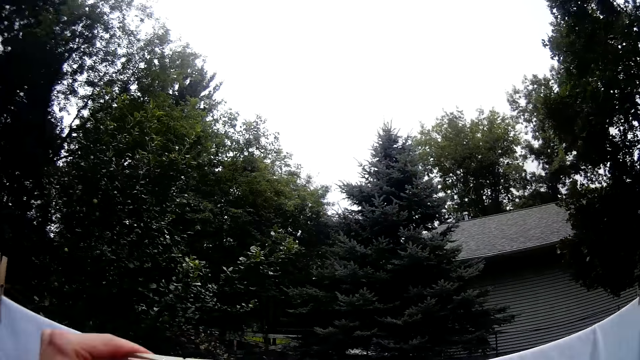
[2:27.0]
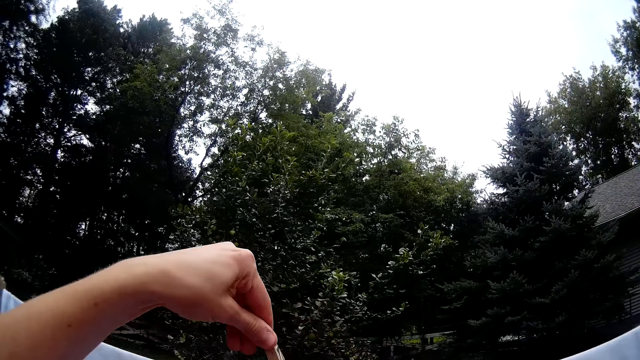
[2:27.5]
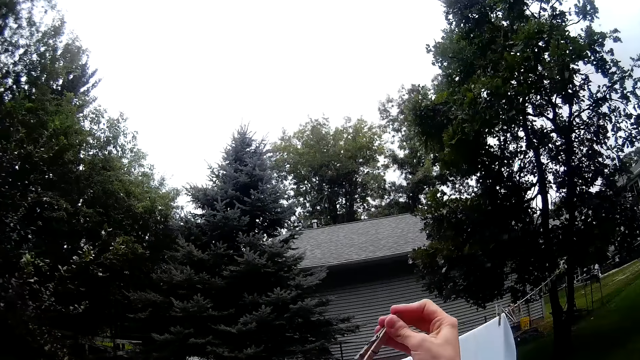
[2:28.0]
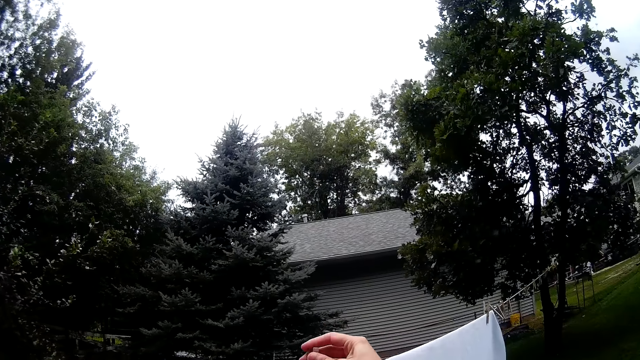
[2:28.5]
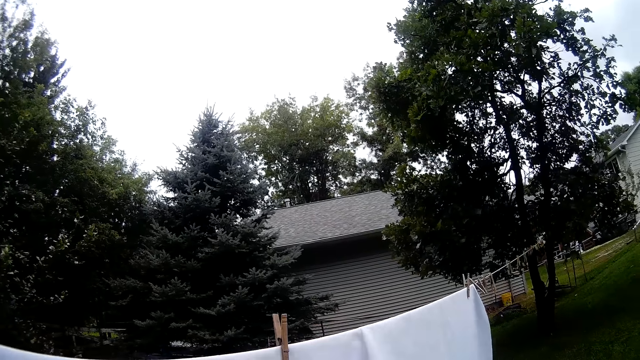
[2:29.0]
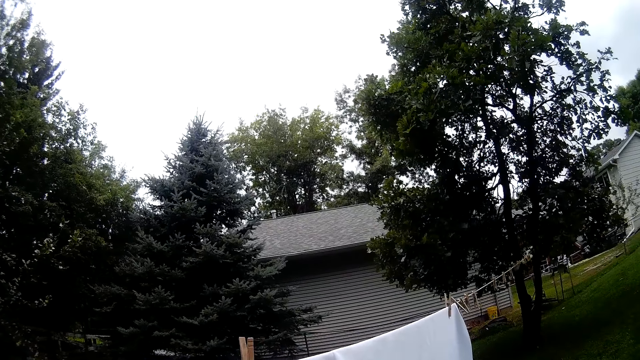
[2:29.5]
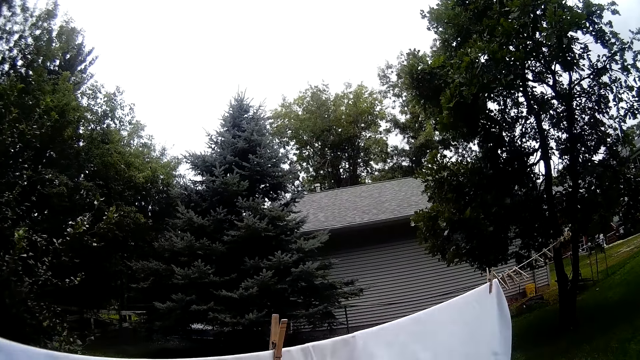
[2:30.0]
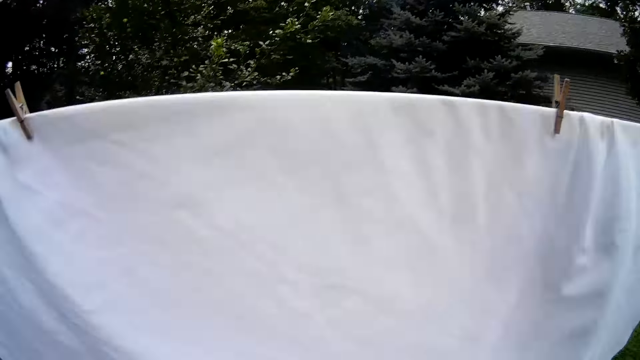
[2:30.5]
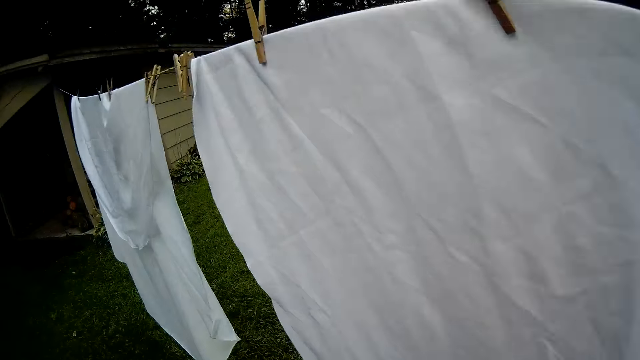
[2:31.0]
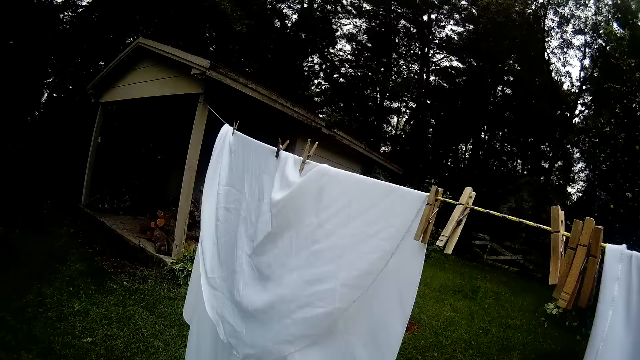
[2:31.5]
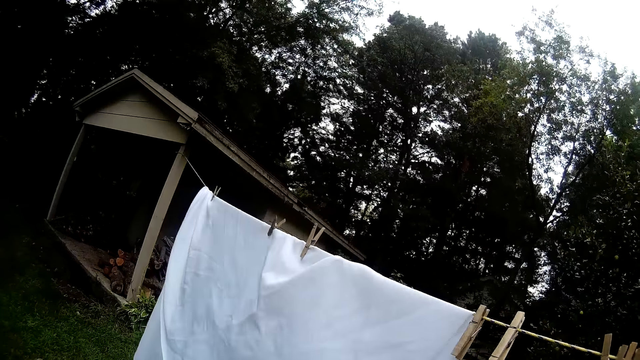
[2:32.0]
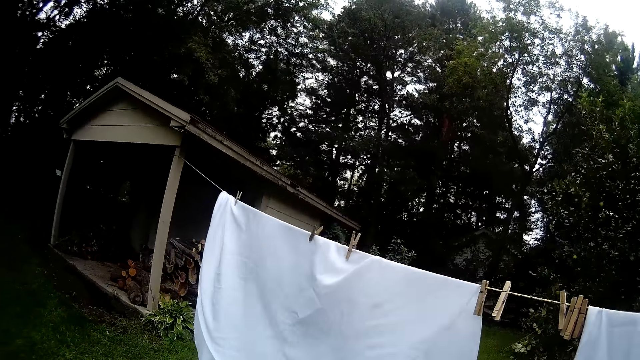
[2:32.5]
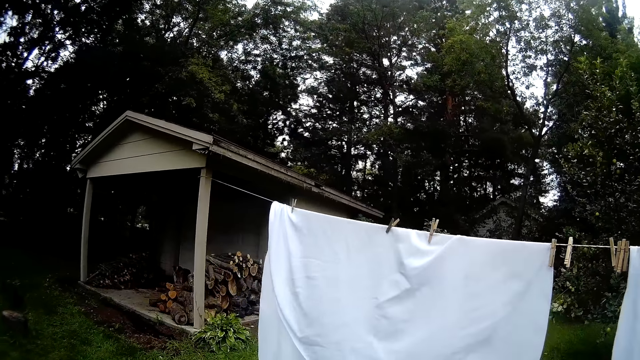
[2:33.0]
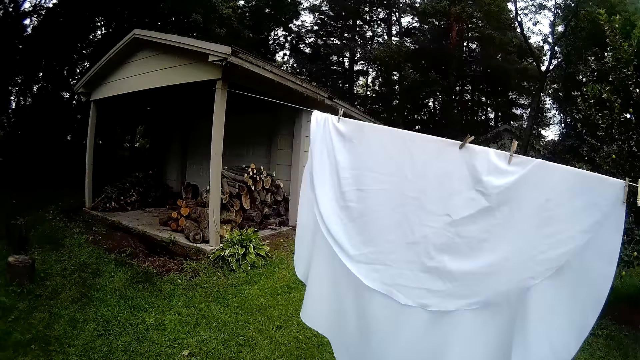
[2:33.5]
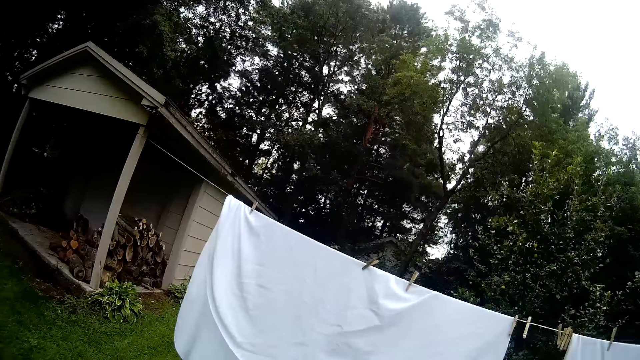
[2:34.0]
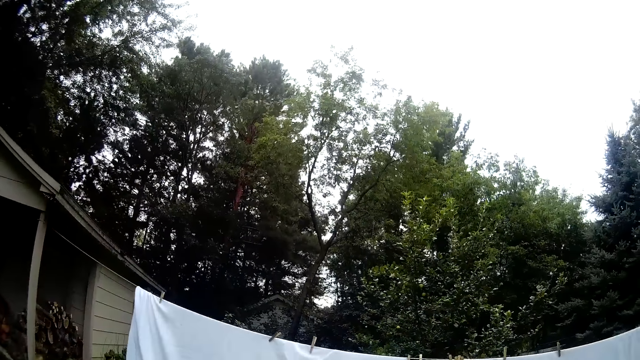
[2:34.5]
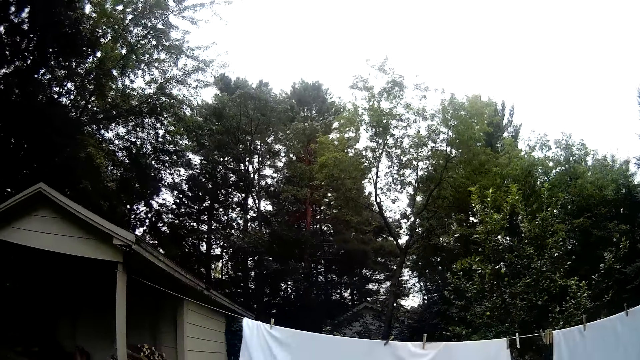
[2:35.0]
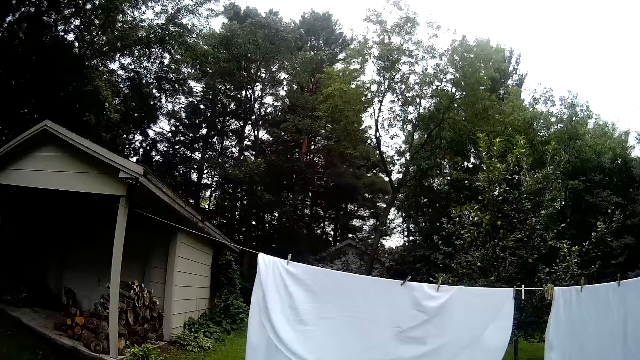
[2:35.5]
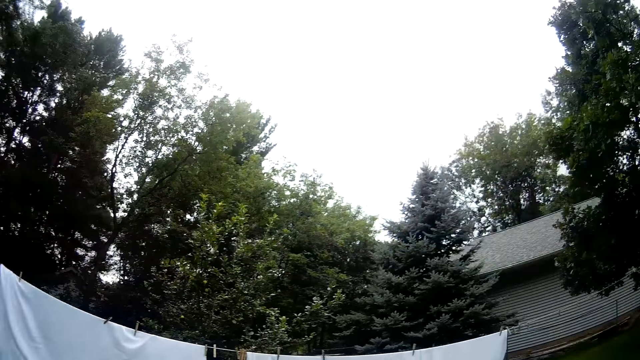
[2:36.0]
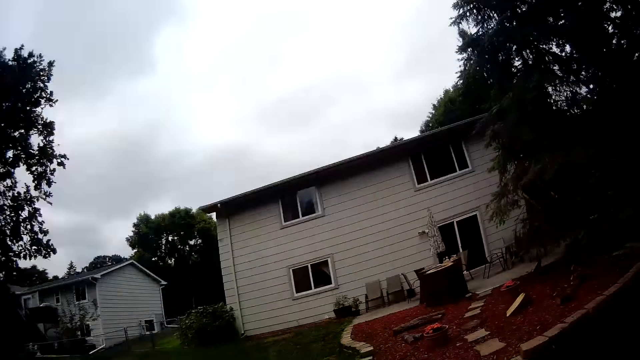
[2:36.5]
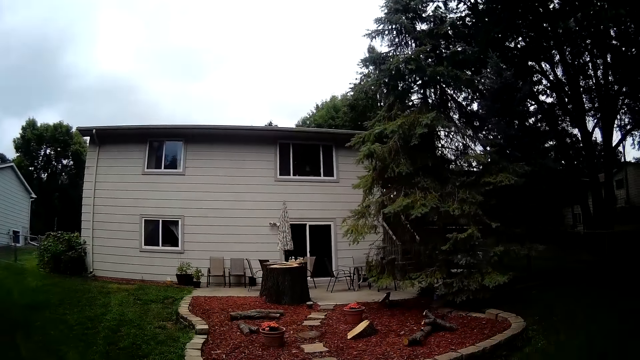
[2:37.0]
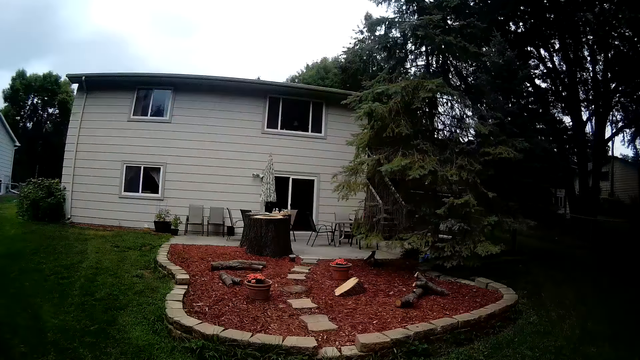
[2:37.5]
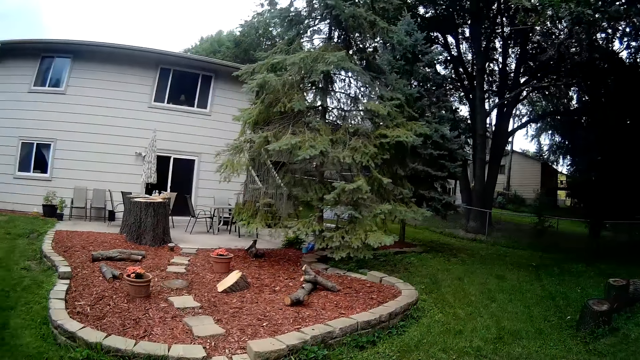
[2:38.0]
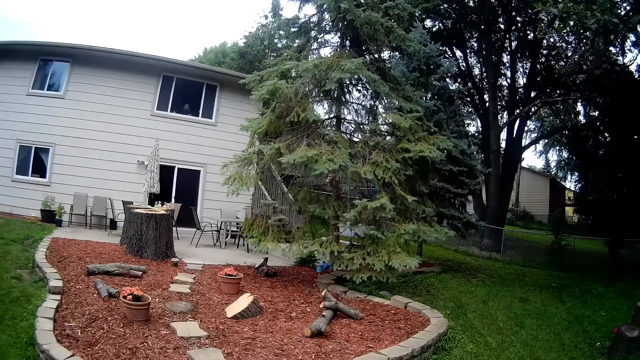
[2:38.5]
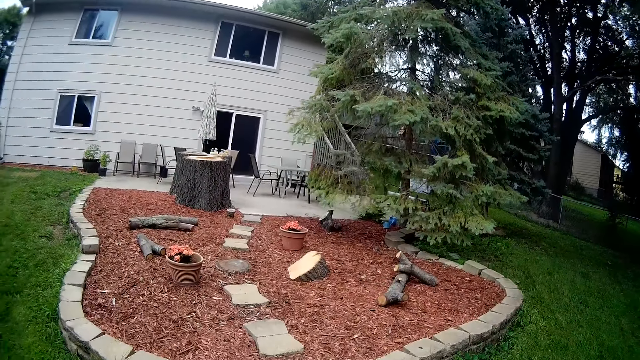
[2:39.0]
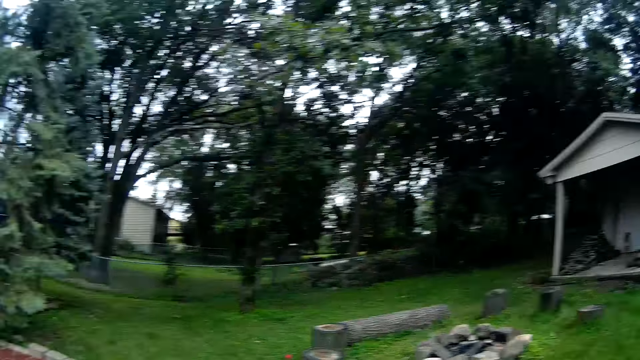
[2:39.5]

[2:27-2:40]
The camera wearer clips the cloth with the peg. They walk around the room.

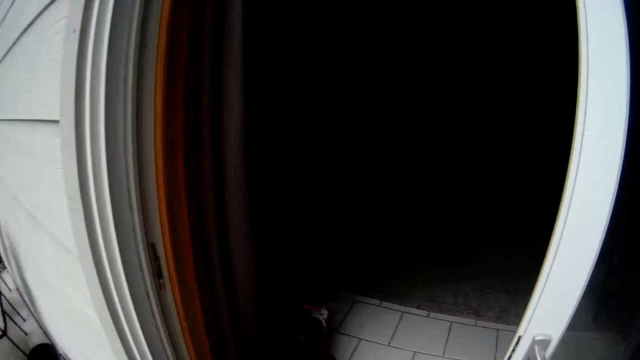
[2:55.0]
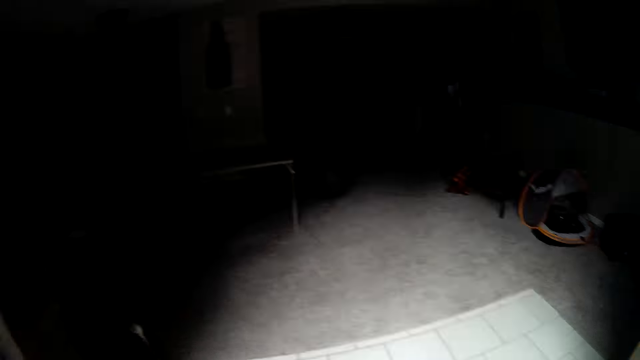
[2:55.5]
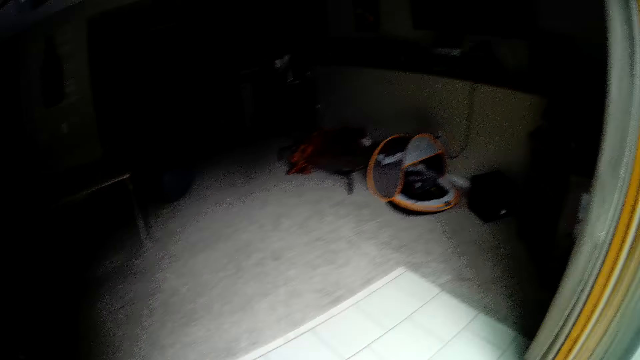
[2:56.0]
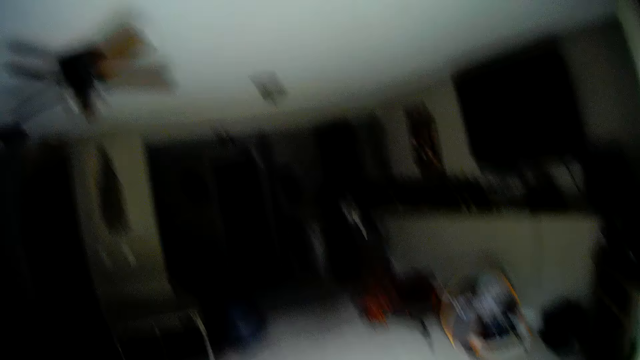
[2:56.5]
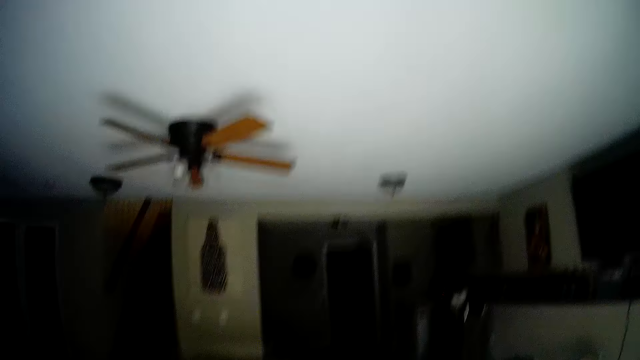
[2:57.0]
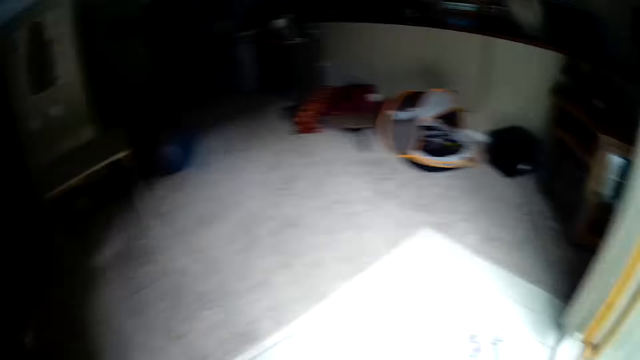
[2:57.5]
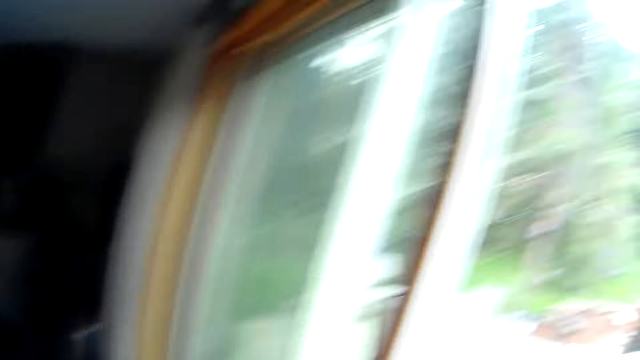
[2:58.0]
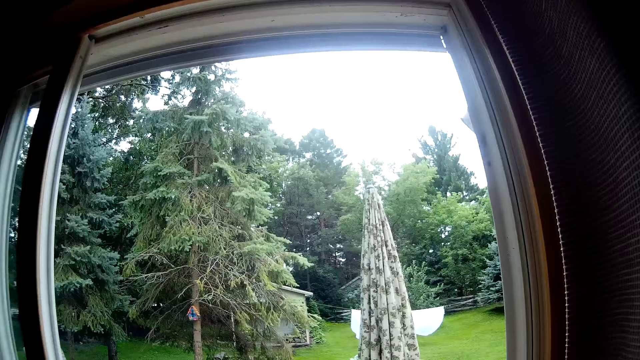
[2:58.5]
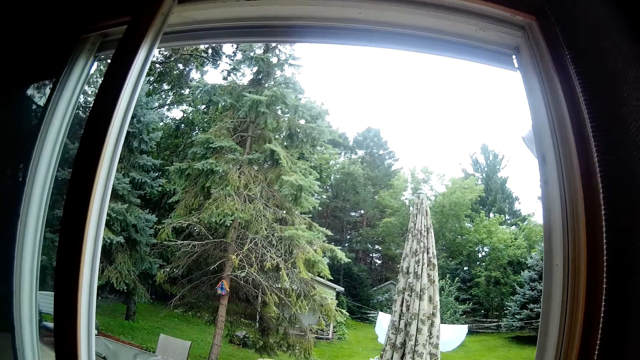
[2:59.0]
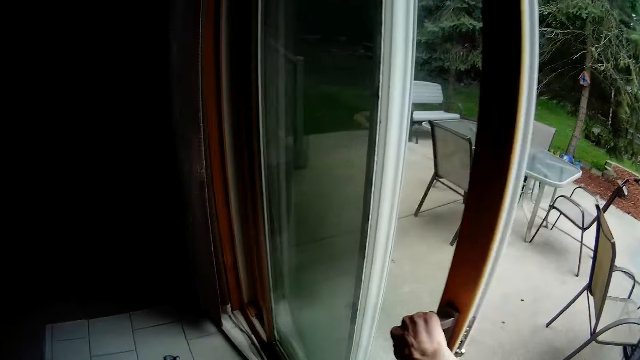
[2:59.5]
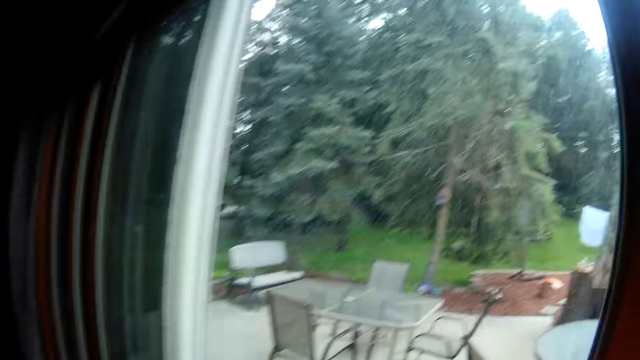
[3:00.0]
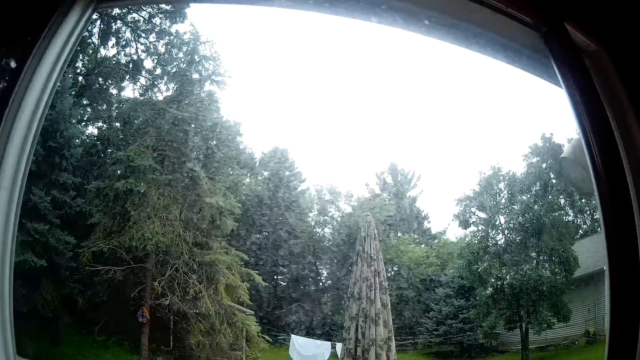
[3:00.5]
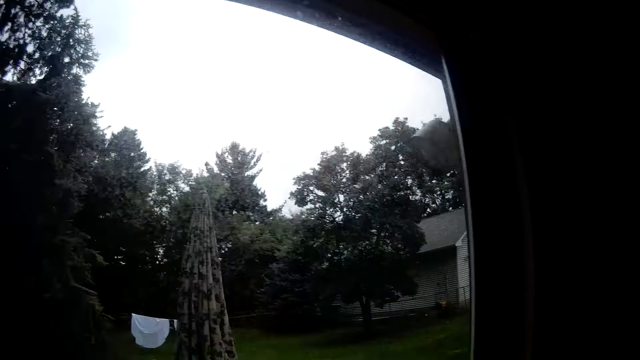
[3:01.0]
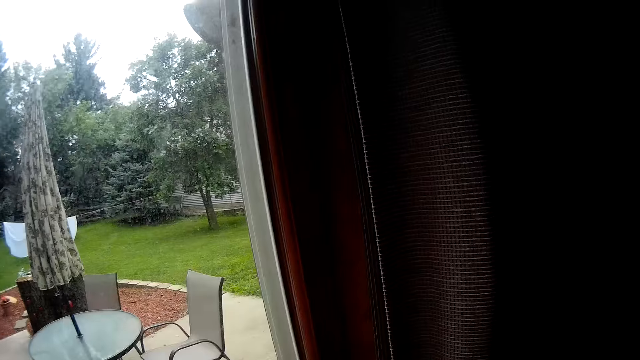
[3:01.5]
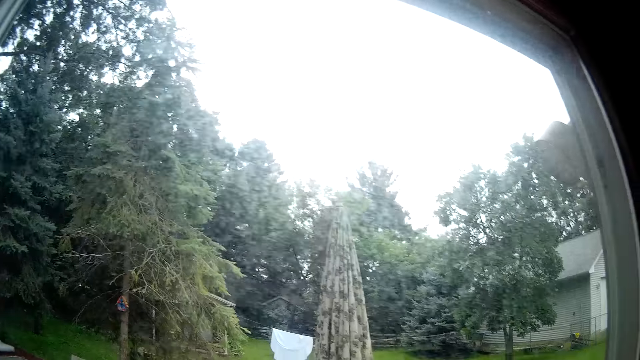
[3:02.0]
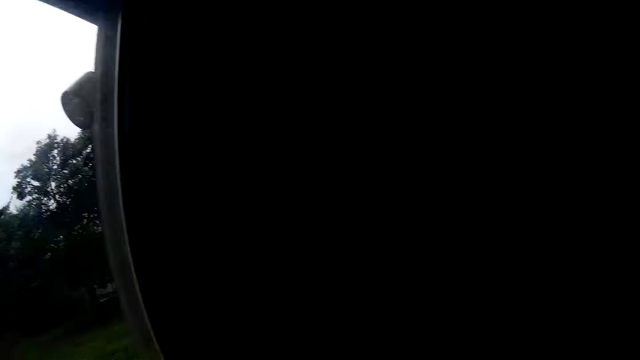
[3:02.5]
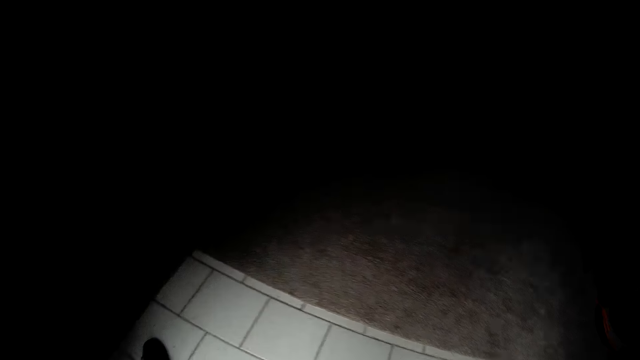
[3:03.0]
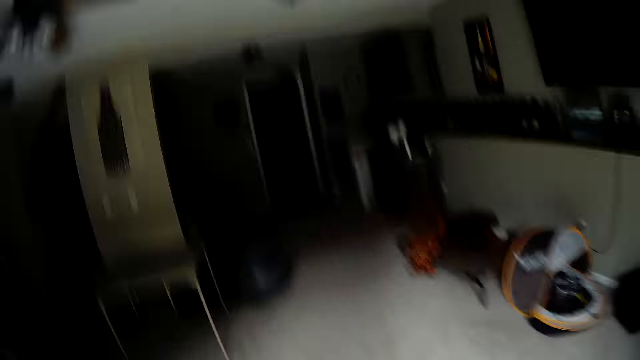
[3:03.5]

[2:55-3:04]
The camera wearer enters the house. They close the glass door.
